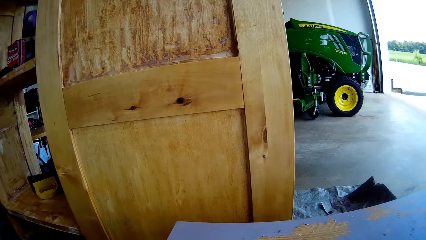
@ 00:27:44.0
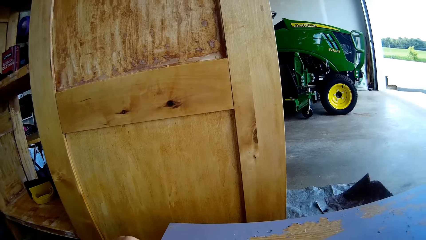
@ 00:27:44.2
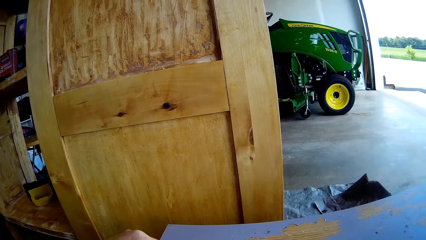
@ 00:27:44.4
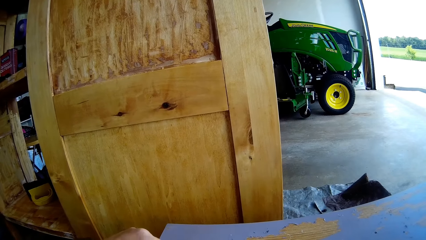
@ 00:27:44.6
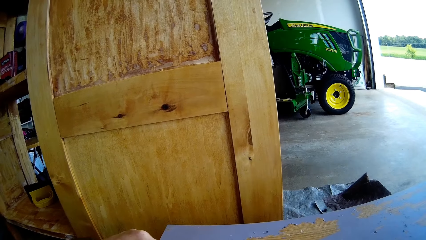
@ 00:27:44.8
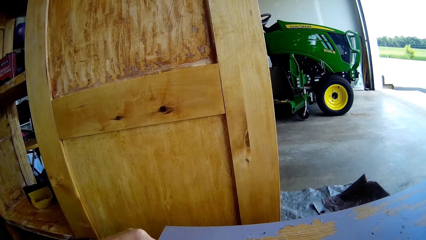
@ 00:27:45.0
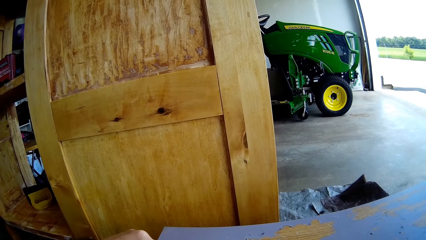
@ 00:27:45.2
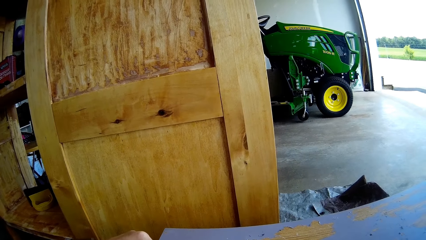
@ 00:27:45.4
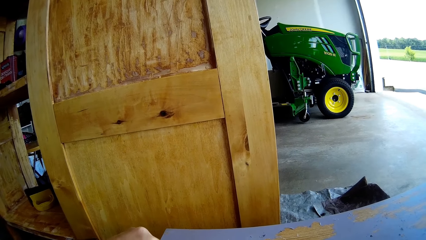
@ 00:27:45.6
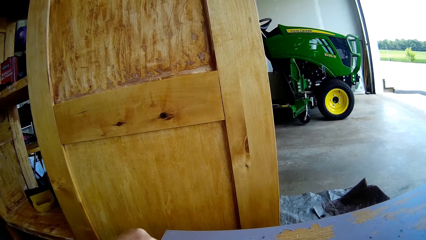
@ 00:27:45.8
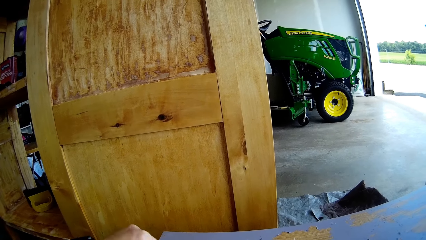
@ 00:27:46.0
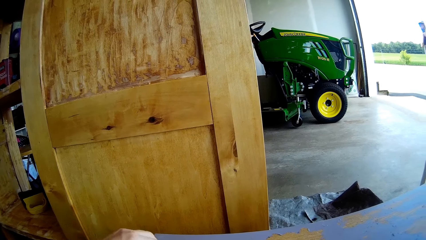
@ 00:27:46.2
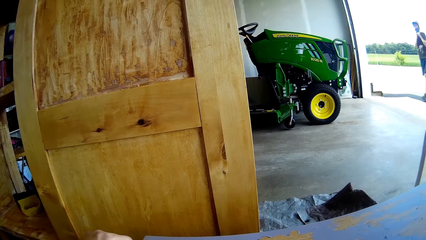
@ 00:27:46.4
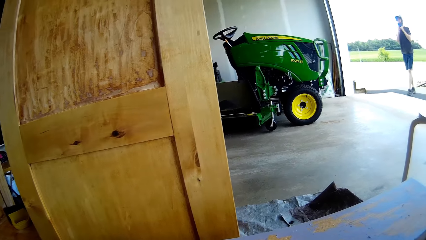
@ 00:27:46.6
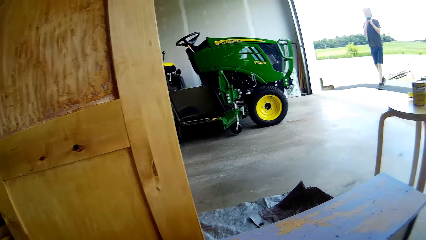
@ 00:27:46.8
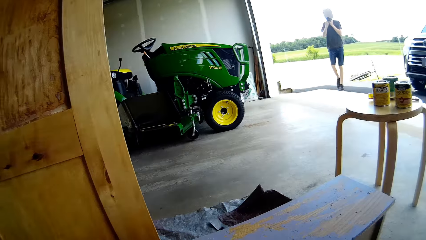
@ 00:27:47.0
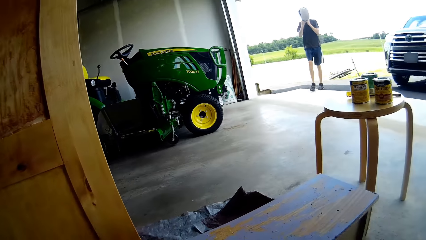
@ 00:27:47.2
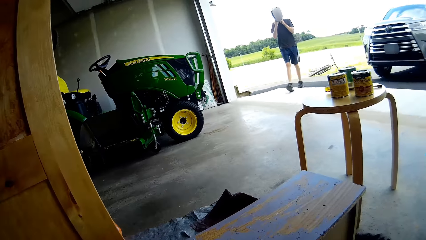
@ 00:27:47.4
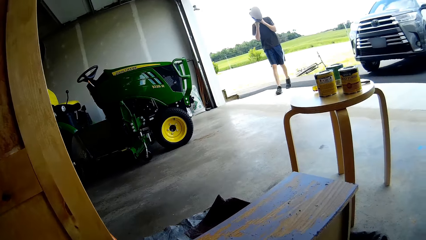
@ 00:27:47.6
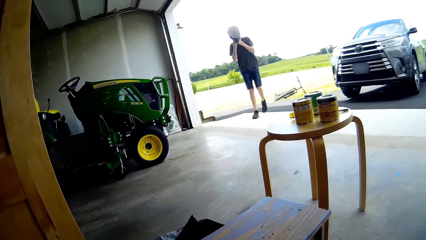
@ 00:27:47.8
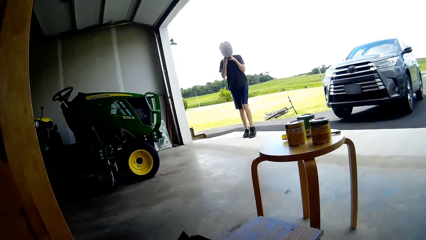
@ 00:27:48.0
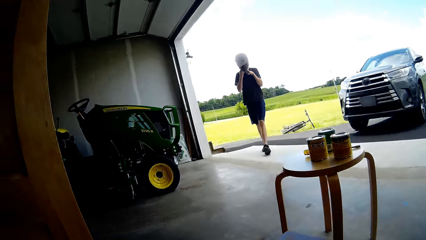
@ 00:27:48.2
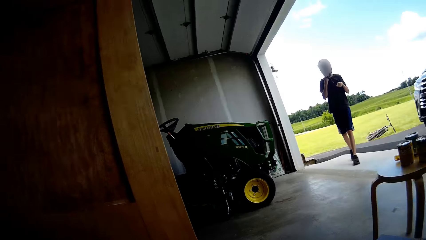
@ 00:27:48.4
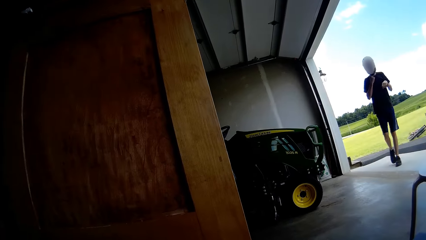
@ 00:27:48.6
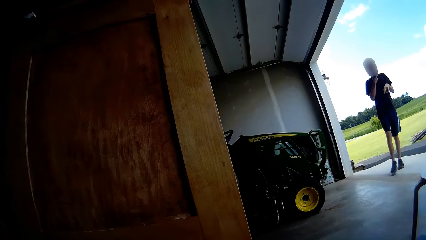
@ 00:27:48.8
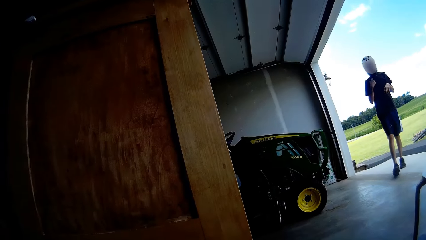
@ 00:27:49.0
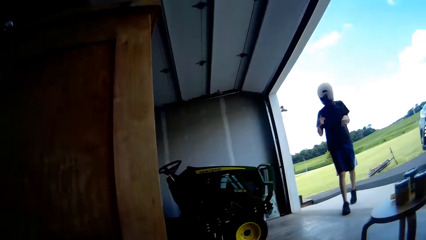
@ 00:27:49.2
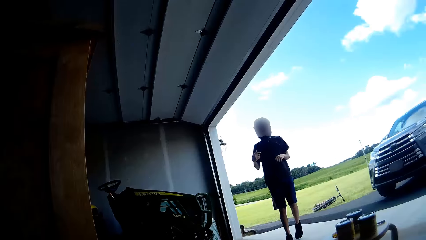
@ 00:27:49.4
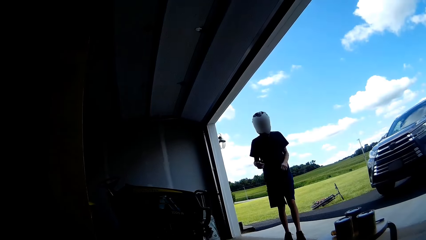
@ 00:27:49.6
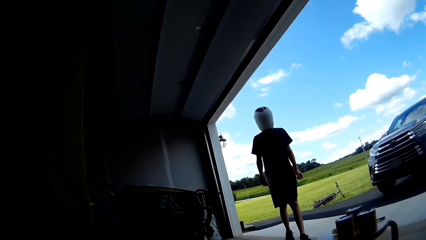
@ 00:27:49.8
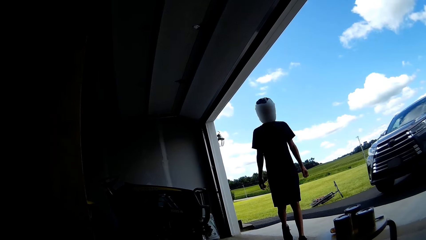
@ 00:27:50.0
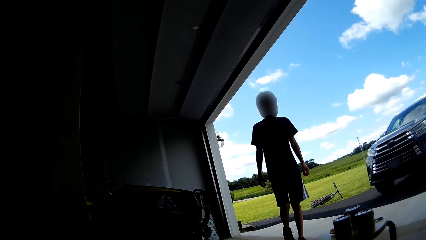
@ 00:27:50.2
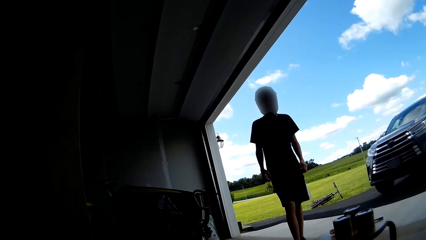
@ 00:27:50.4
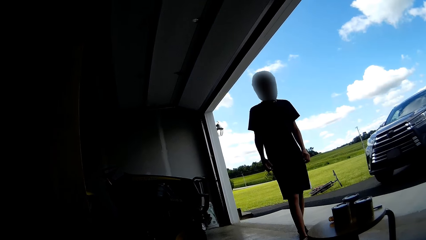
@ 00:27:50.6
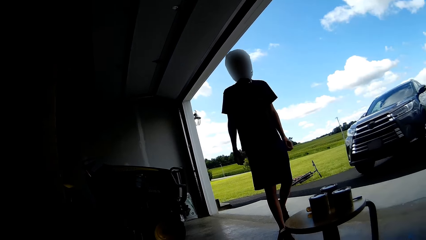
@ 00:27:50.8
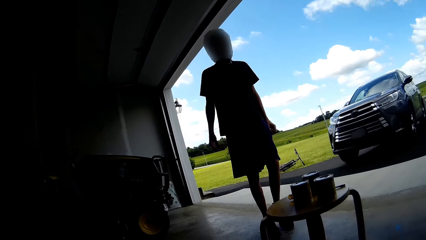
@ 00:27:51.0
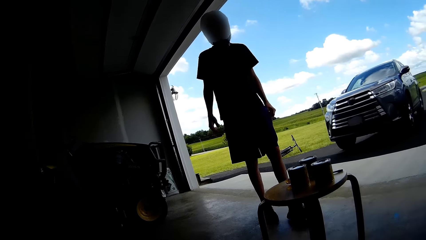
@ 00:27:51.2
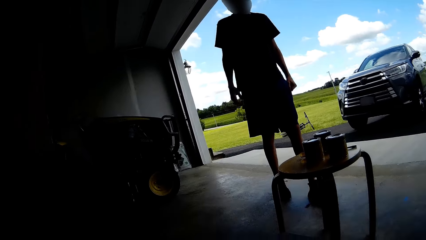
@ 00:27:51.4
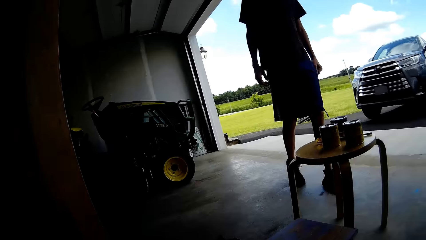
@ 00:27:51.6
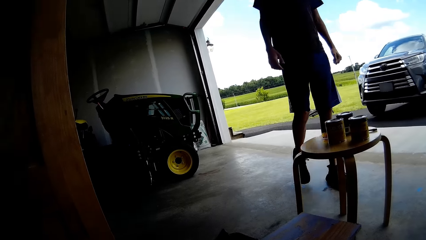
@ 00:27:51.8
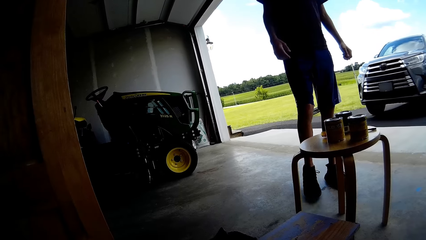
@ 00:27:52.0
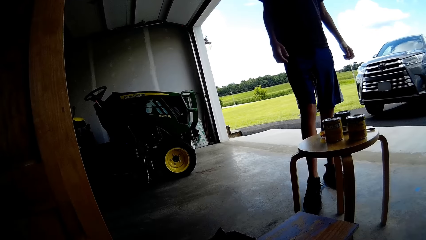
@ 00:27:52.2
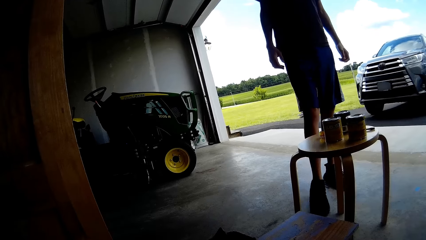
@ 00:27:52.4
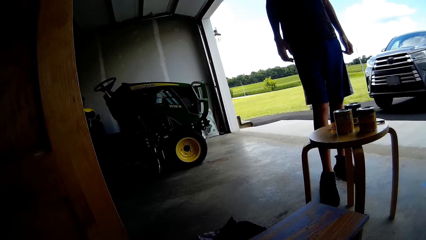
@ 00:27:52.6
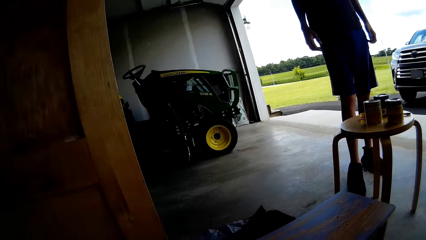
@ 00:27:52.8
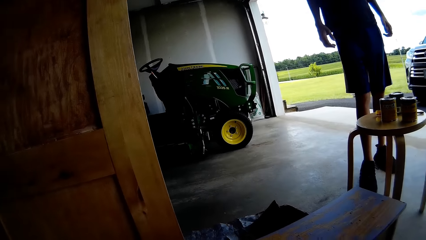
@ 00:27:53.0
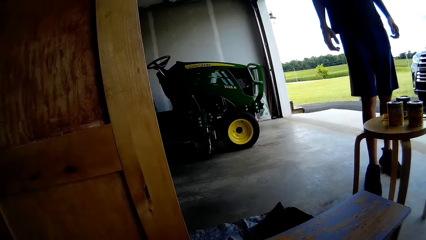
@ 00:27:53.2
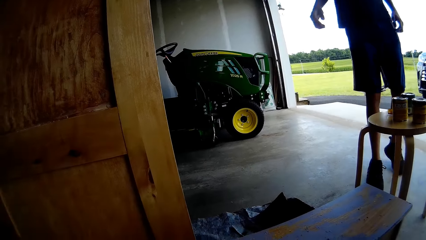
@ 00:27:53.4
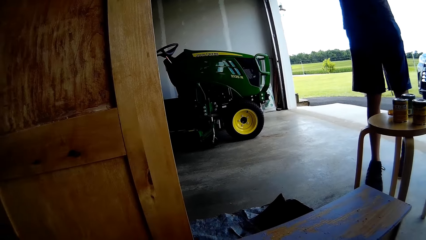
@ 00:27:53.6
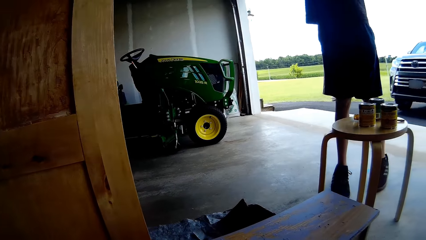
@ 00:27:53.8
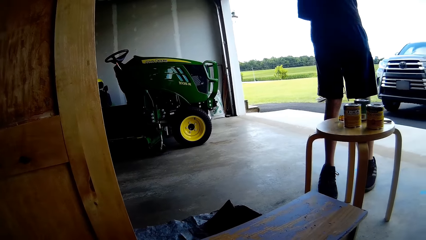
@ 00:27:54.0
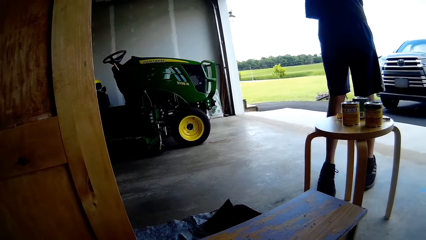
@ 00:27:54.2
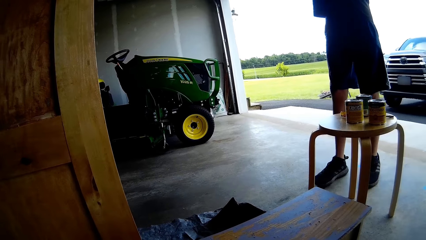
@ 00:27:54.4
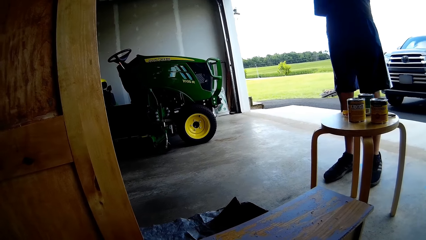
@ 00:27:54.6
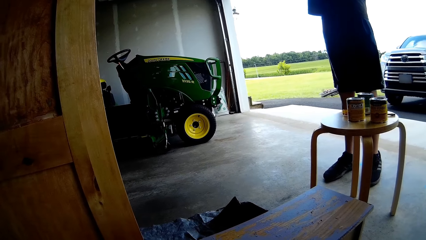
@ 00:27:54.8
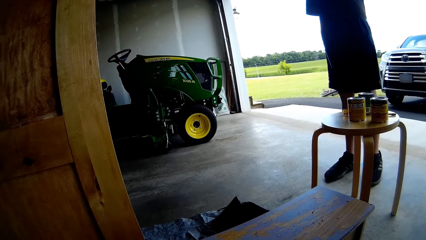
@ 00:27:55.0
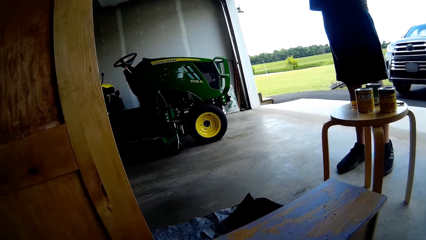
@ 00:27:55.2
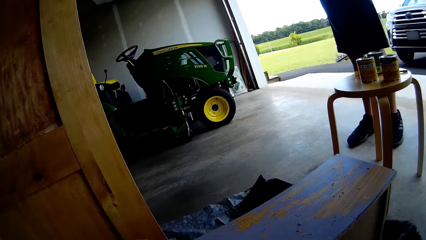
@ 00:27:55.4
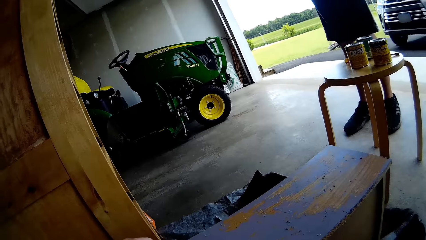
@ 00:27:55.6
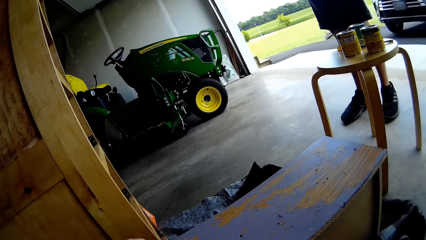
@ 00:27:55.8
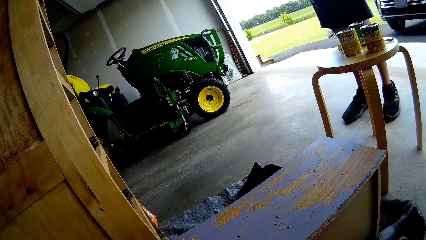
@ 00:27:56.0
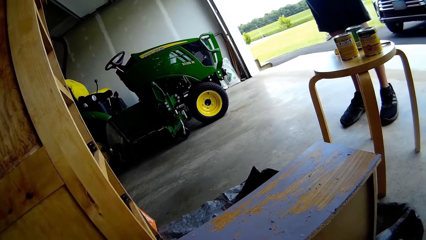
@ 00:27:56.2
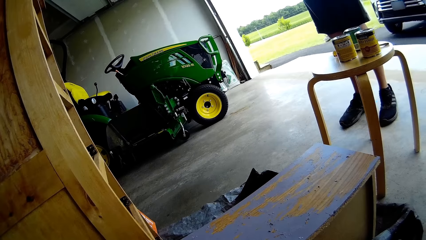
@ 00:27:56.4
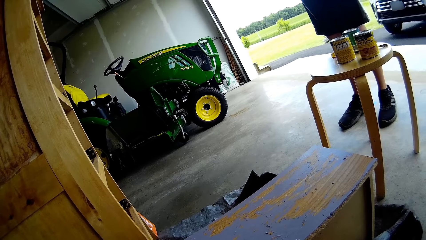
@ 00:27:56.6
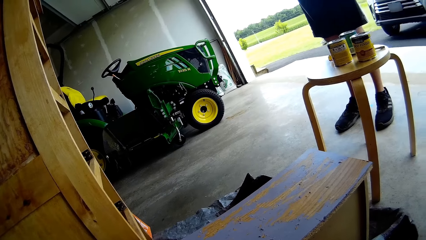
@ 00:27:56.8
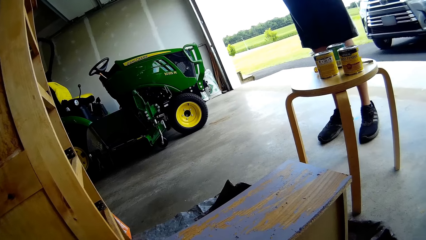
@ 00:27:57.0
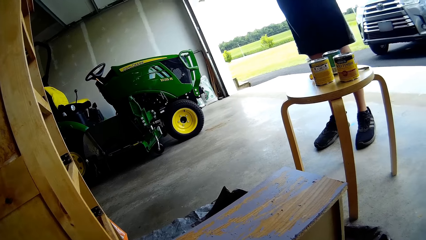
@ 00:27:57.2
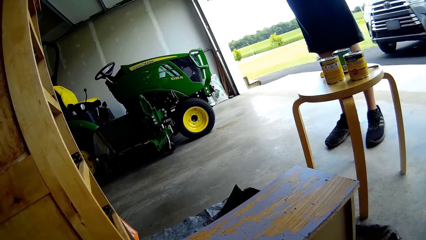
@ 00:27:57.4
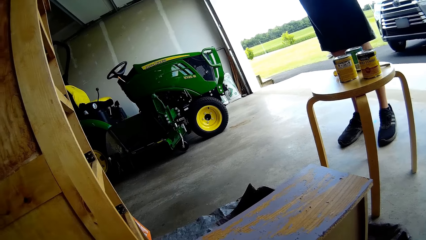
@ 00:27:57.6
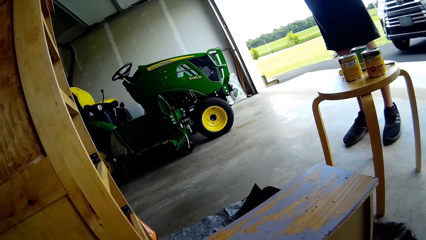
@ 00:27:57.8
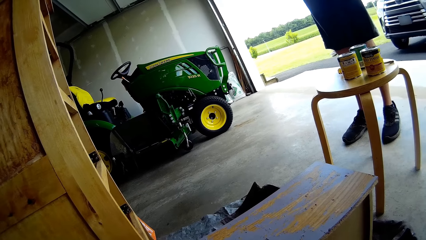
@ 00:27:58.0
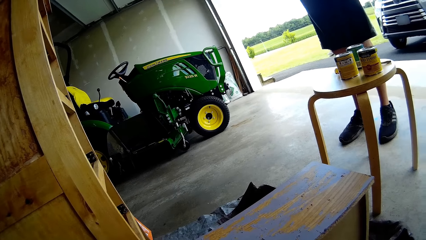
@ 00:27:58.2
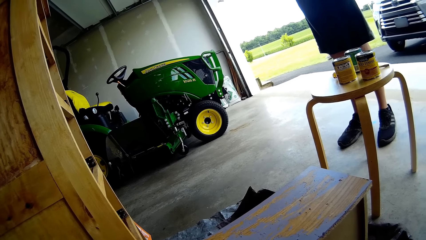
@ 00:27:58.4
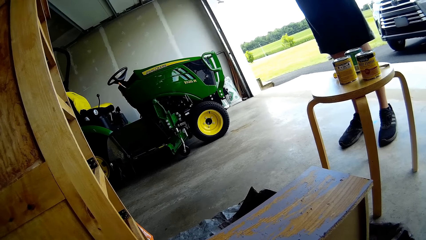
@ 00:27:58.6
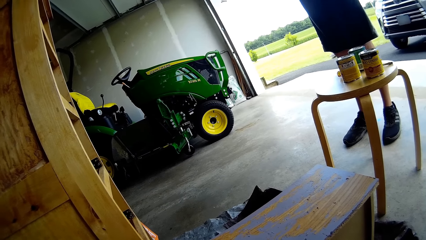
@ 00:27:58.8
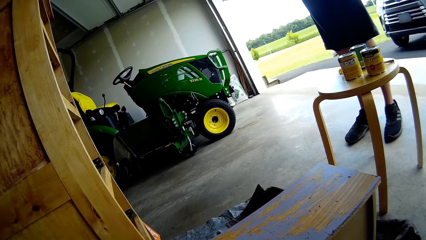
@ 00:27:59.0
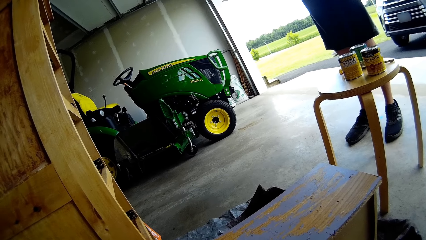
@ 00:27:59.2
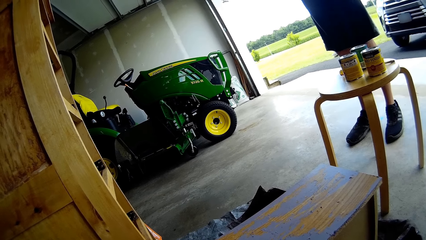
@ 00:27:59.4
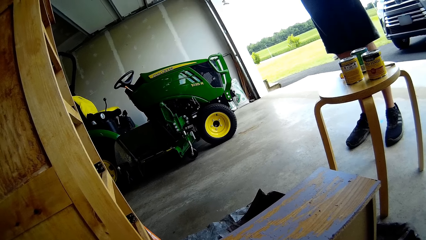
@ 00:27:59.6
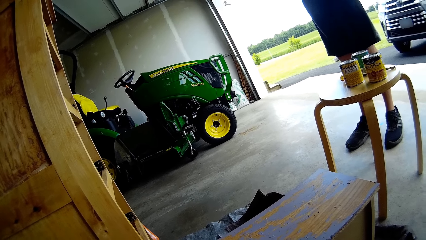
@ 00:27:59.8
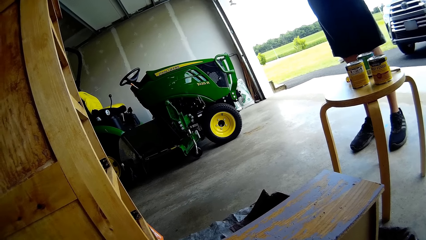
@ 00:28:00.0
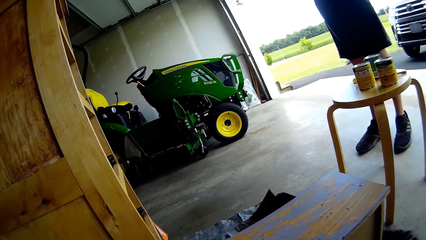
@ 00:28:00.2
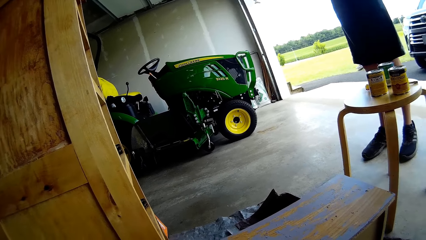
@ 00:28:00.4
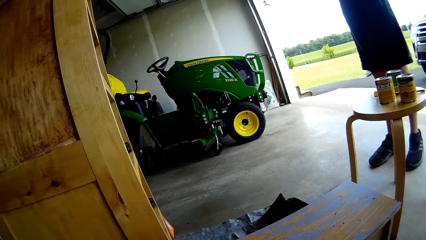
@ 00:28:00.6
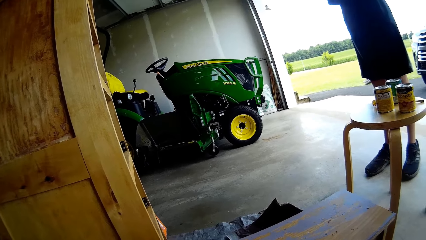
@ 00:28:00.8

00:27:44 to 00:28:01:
The camera wearer moves the hand. A person walks to the building. The person walks towards the table. The person moves the hand from the chin and moves the hands up. The camera wearer removes the paint on the wood.
